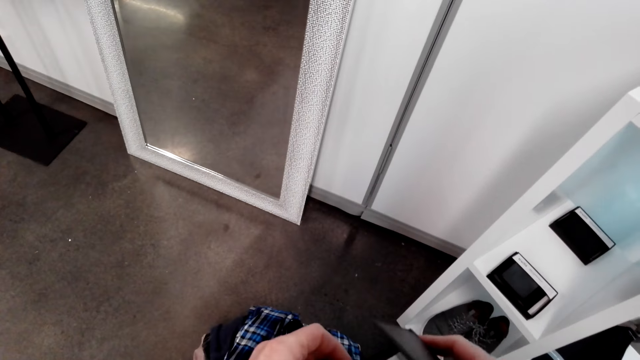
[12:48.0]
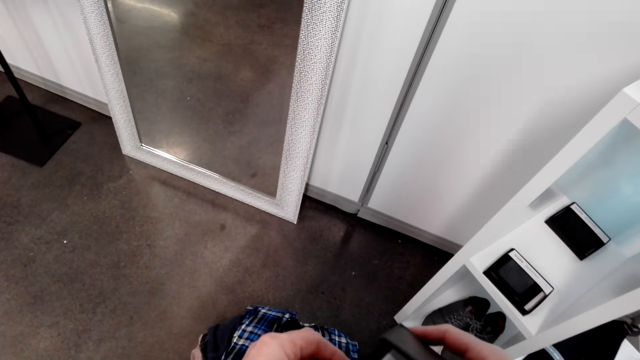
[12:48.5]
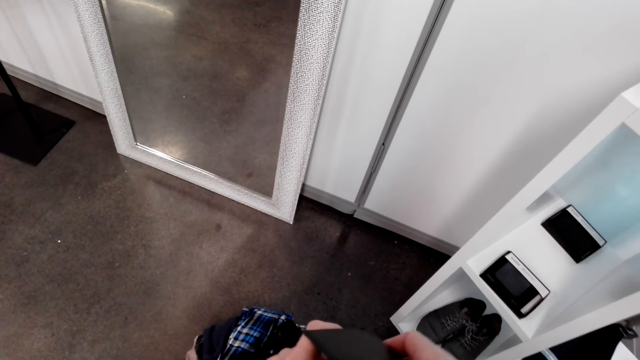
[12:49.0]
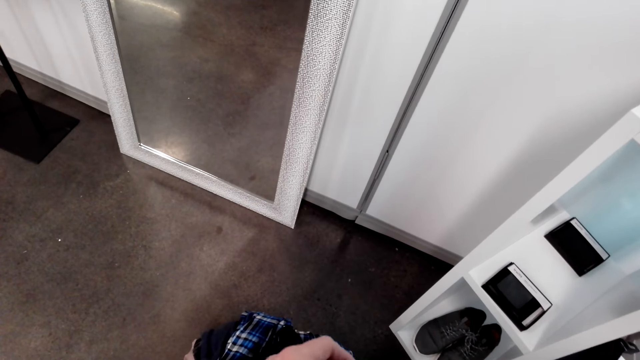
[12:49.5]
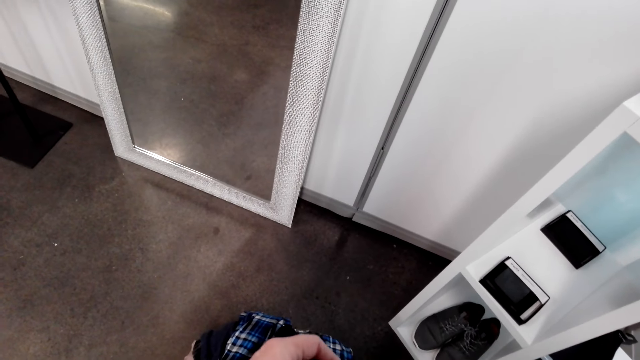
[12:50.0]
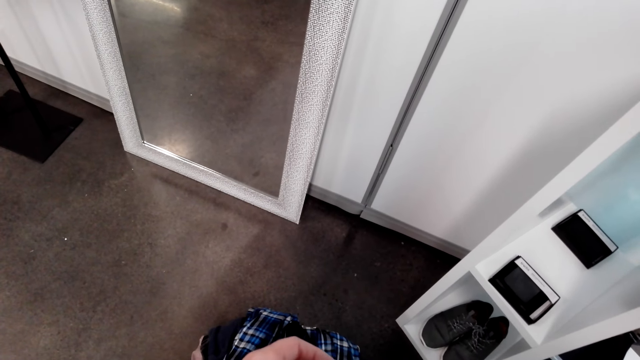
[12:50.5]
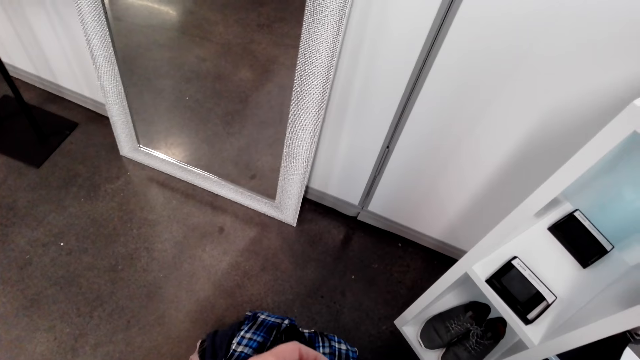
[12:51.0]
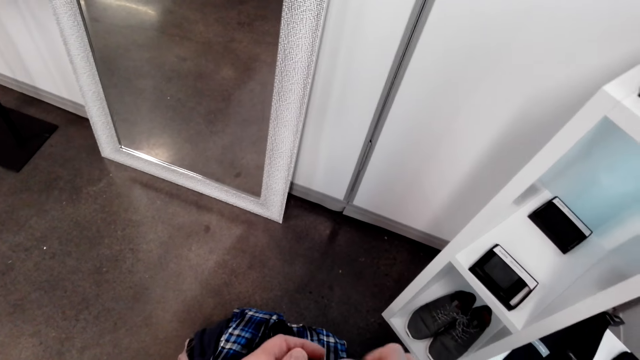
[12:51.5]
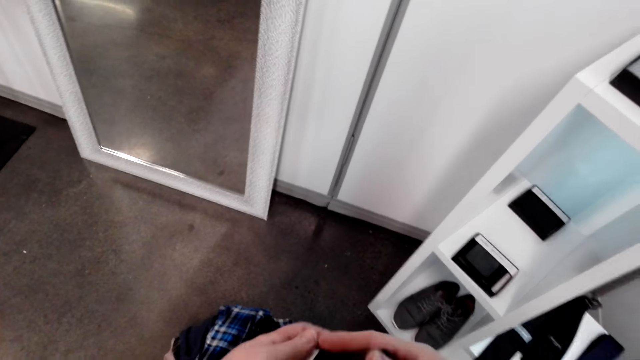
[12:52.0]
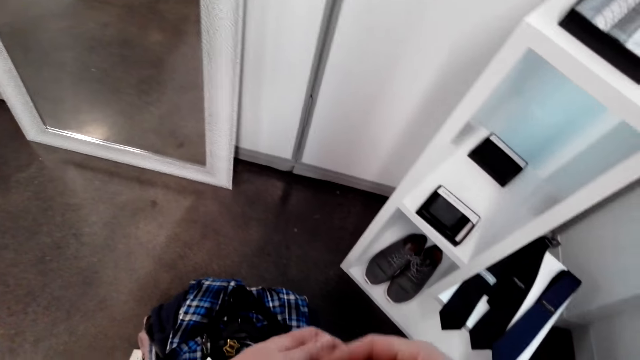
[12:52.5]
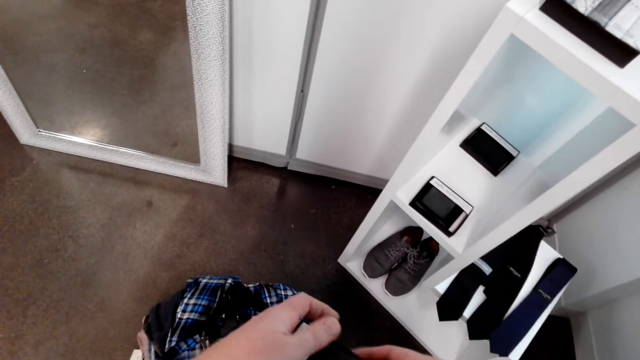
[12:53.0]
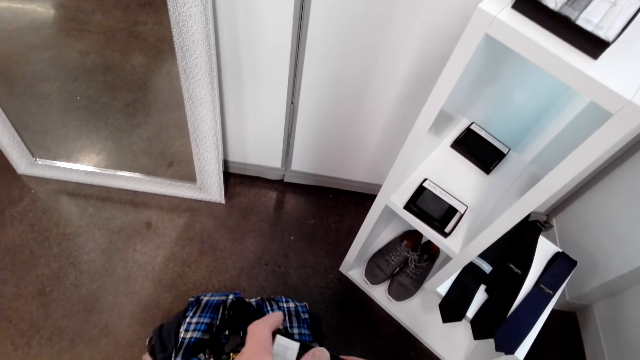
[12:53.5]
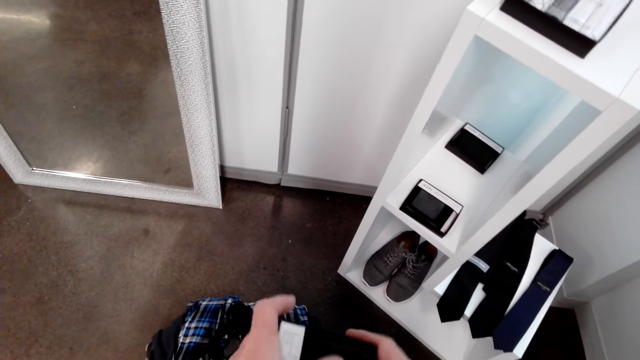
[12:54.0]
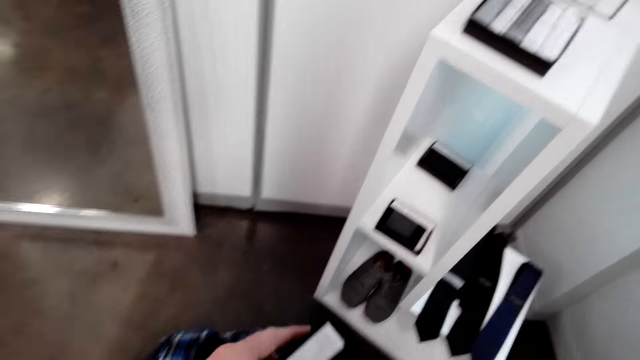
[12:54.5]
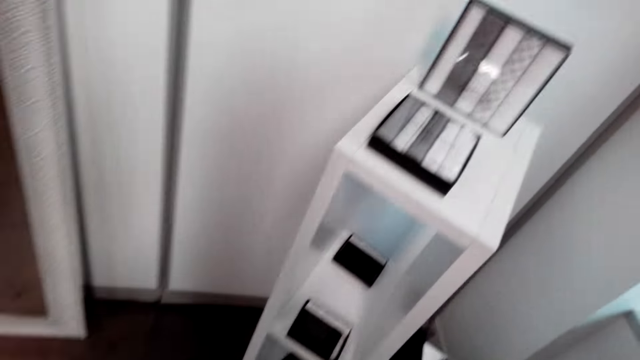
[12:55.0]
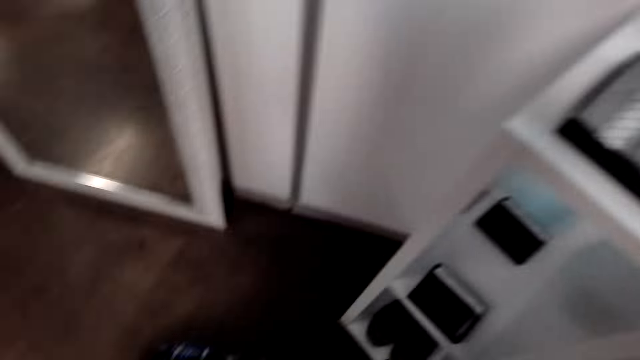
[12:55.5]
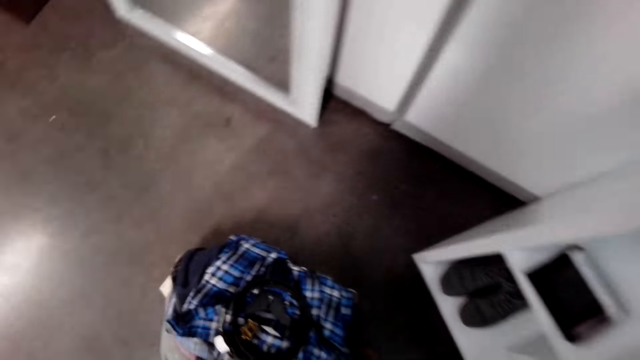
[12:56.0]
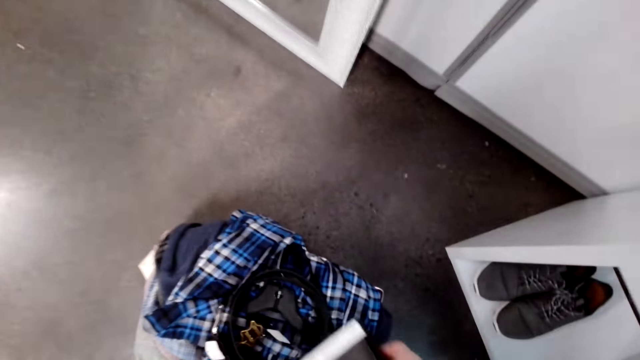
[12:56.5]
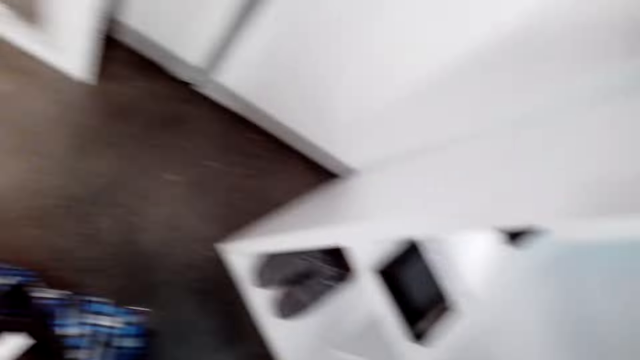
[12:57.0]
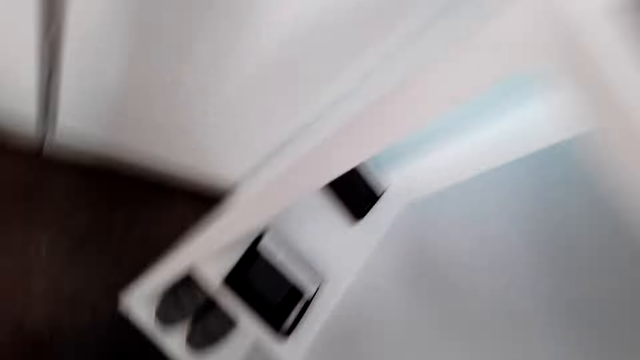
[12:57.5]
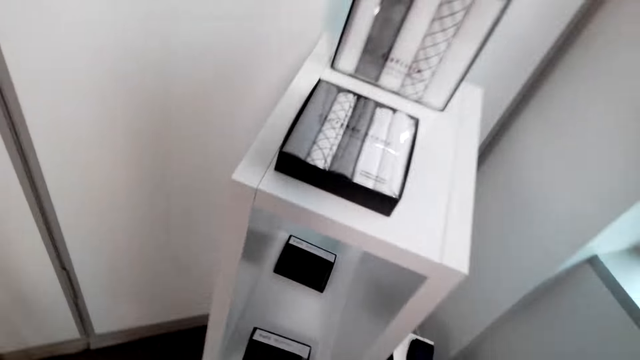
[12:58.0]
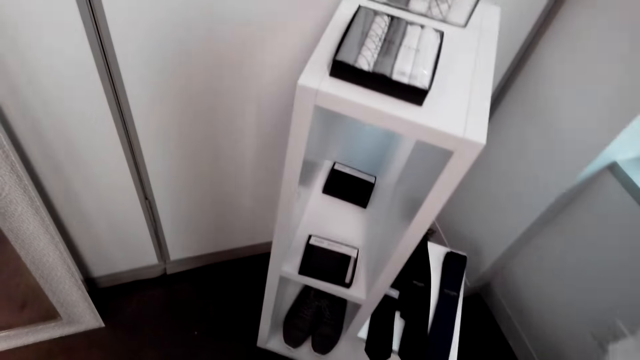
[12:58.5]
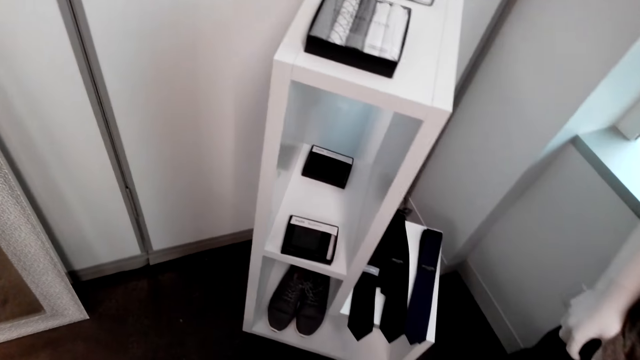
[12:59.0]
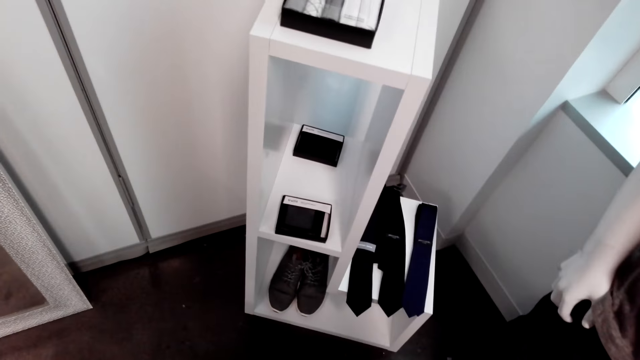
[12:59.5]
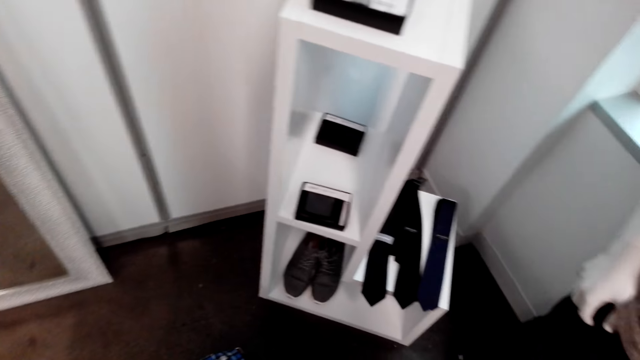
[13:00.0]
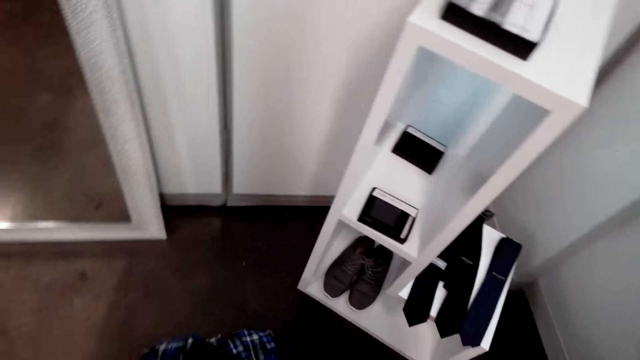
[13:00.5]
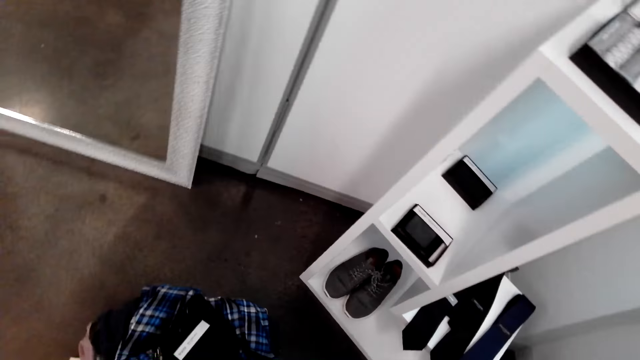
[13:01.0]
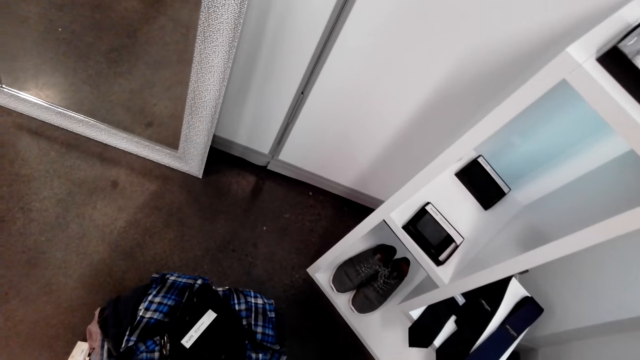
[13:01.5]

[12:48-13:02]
The camera wearer puts the wallet box inside the shopping basket. They walk in the shop and look around.

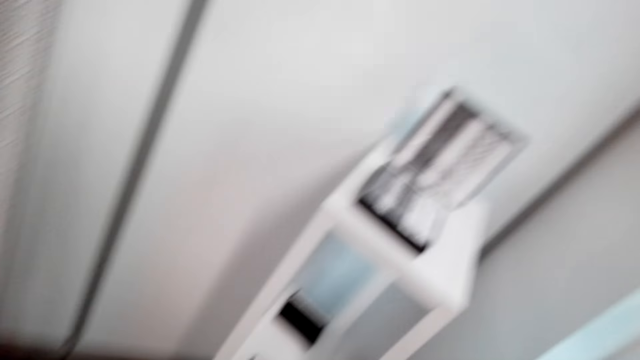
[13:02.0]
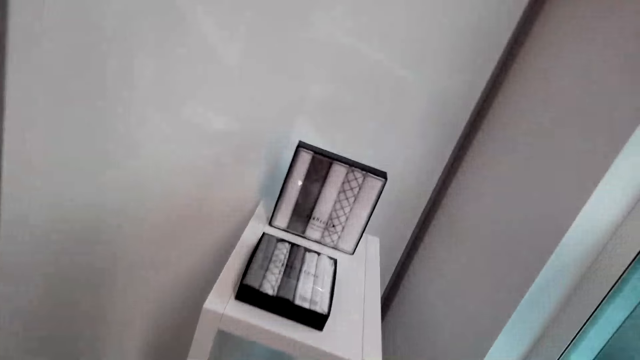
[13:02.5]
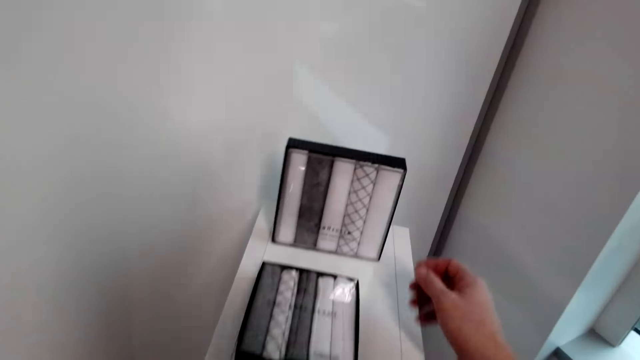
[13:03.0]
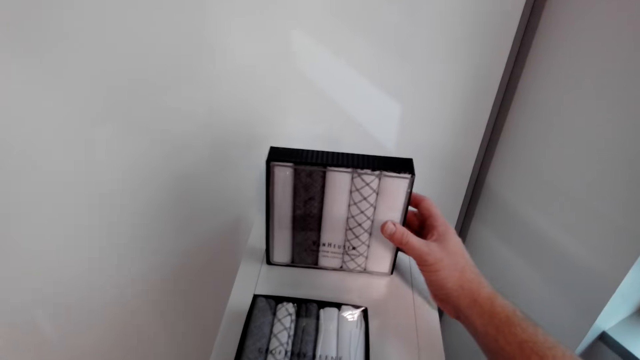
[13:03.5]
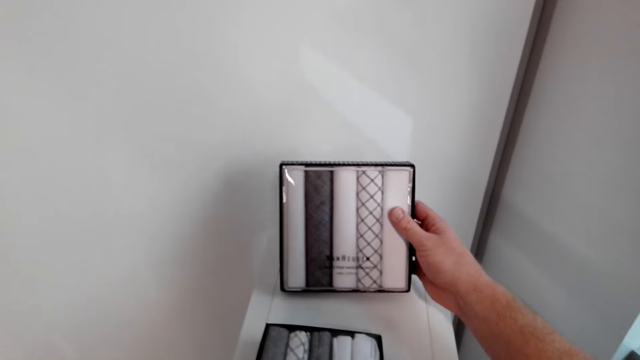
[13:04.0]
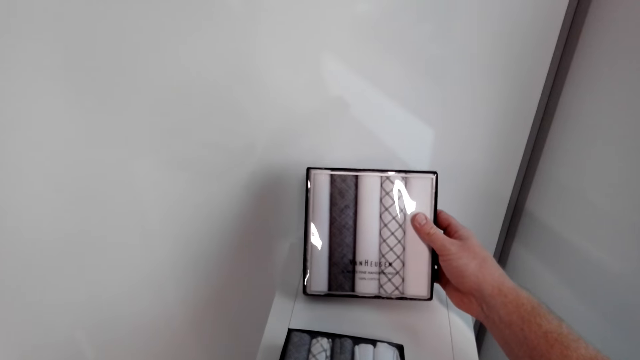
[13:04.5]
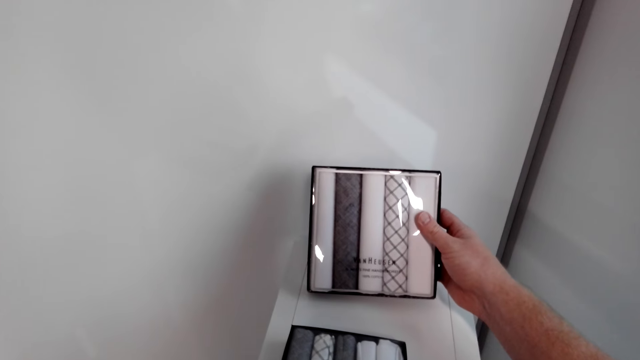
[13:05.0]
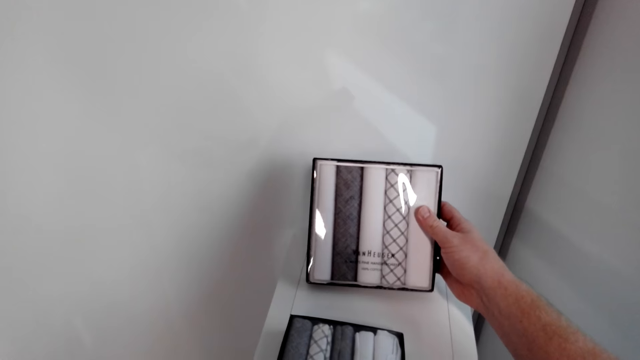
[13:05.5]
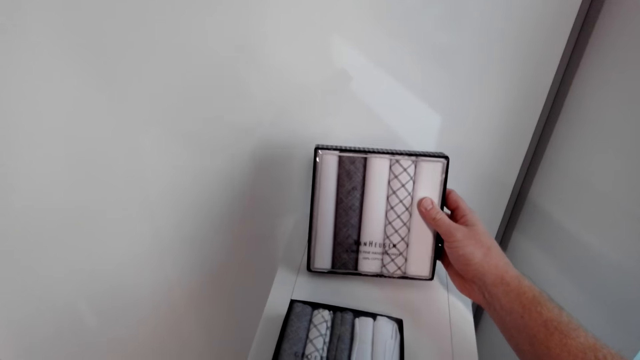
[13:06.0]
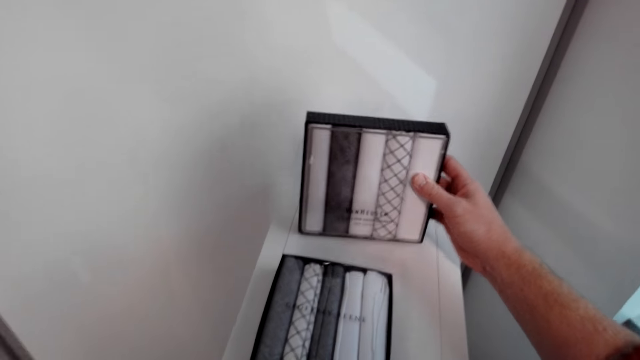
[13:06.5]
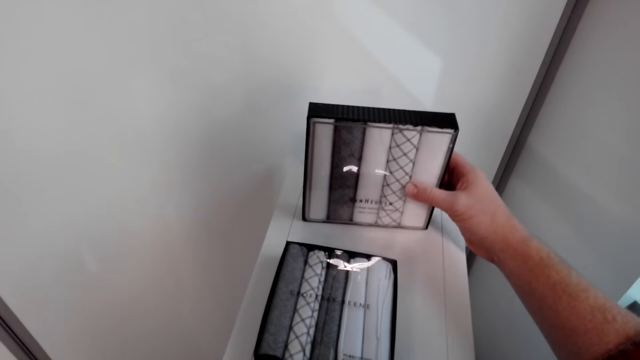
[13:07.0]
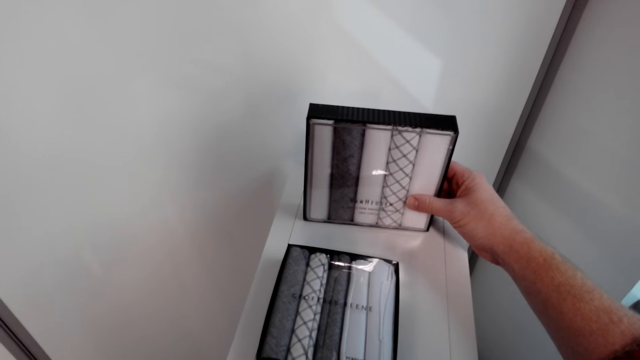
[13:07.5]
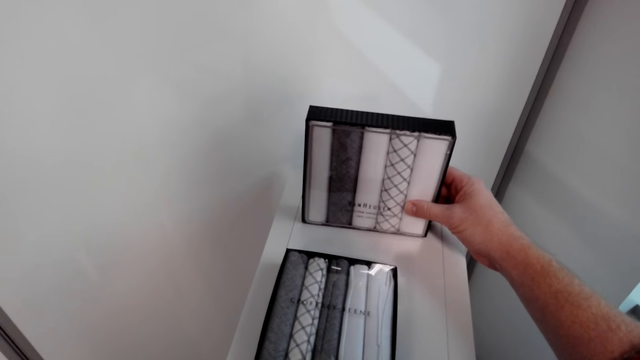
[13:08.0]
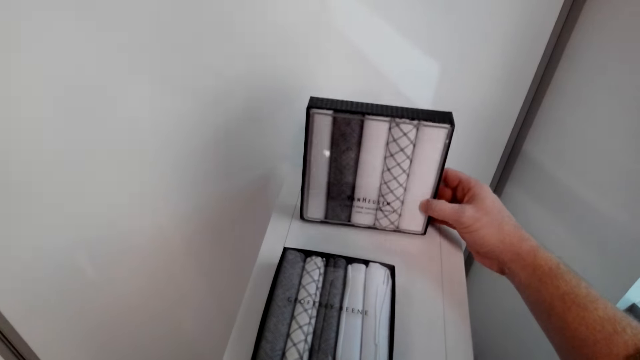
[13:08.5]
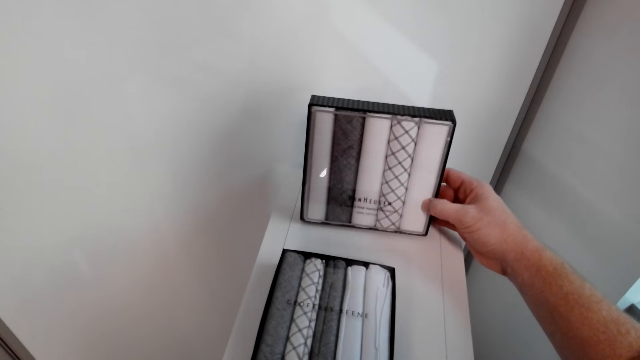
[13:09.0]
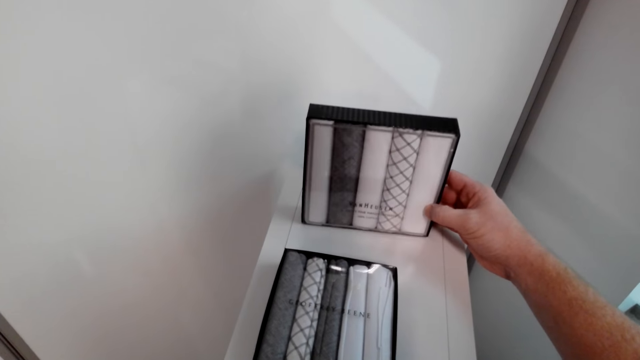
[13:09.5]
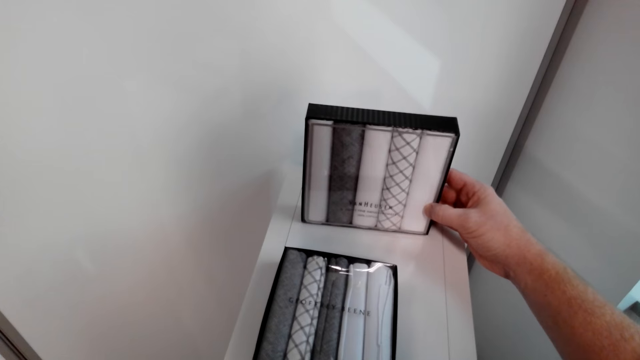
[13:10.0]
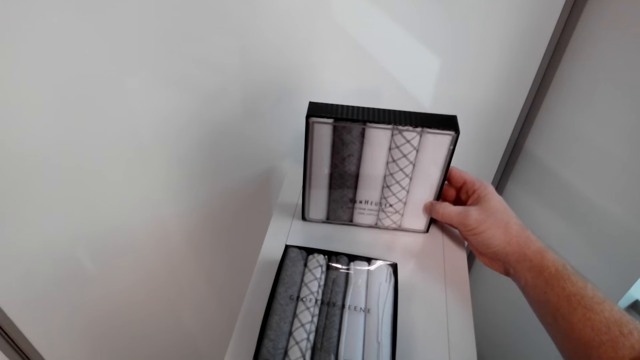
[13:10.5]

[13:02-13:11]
The camera wearer holds a box from the display cabinet.
